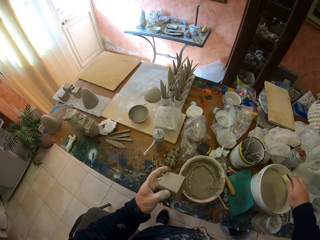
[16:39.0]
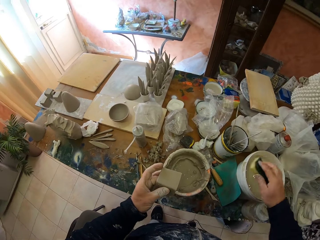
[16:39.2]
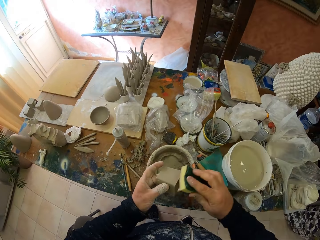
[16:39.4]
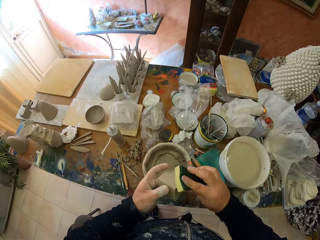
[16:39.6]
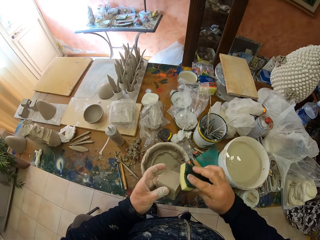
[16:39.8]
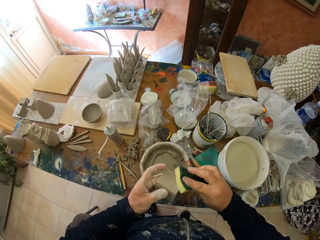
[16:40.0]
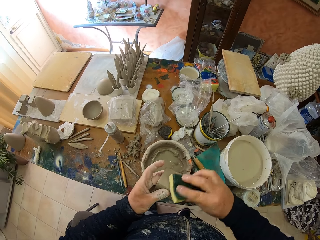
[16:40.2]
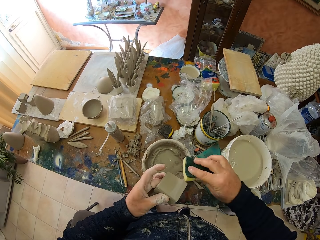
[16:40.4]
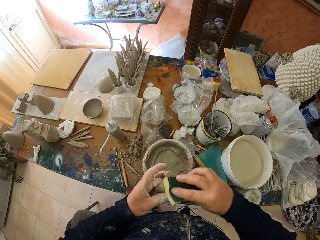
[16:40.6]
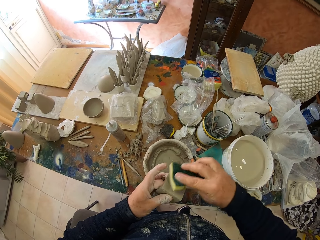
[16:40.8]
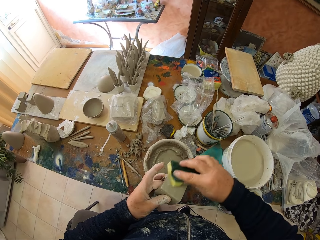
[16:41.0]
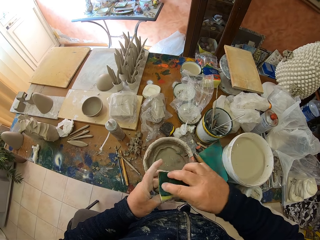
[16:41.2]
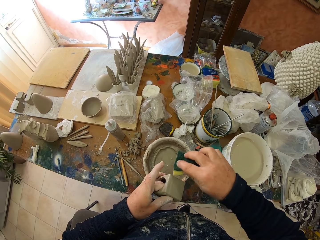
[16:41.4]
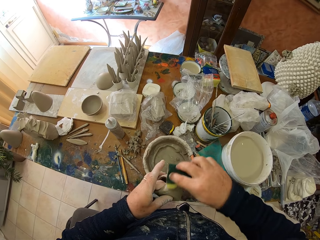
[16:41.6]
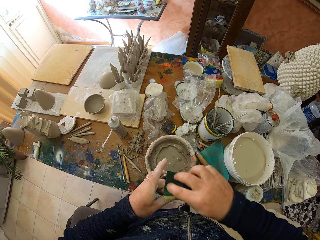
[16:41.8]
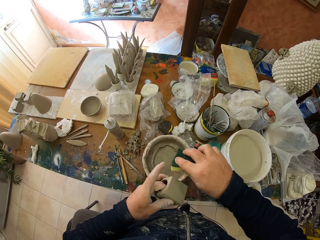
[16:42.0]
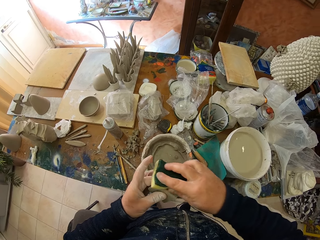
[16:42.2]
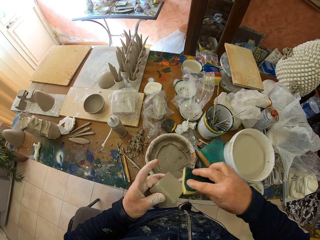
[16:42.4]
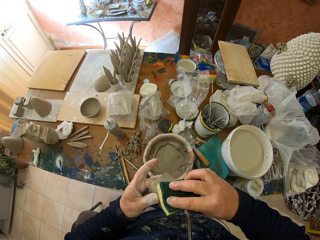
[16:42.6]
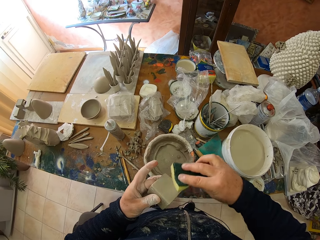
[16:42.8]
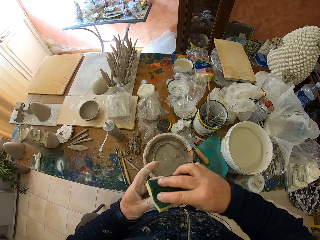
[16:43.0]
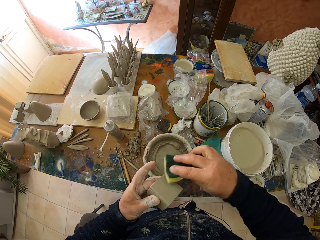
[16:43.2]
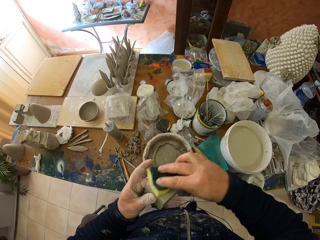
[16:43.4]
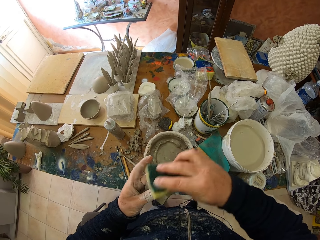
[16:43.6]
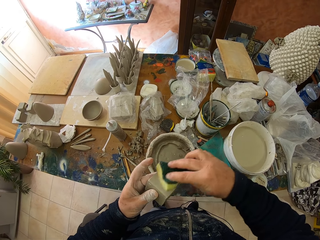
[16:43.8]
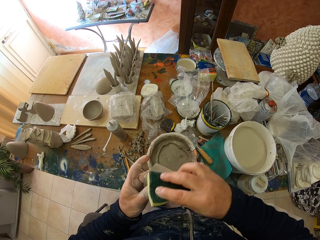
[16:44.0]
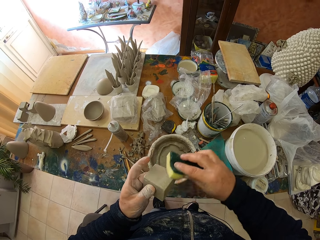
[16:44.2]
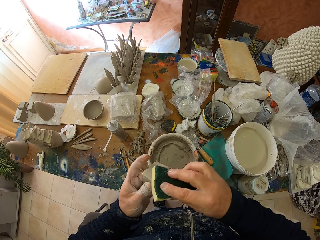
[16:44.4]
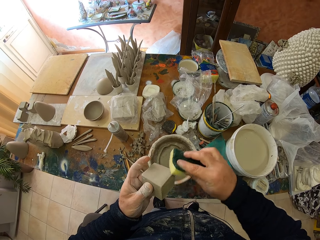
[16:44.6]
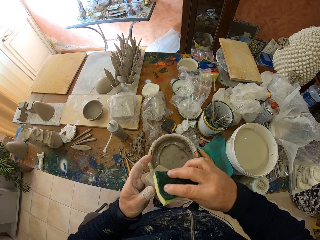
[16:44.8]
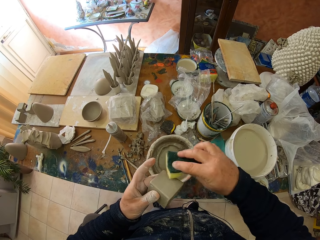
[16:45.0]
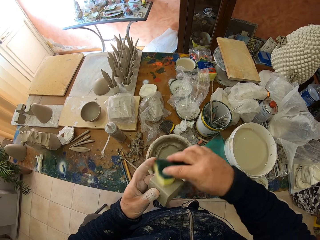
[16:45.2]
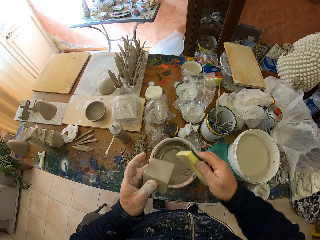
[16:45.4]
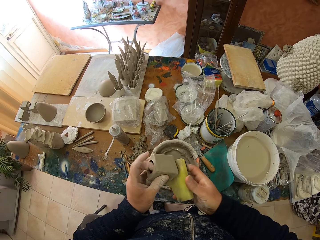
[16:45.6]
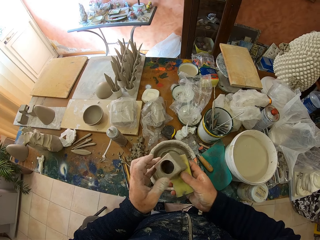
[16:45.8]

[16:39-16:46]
The camera wearer wipes the dry clay.

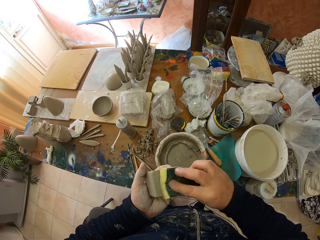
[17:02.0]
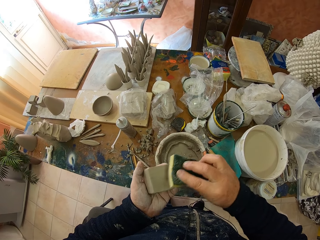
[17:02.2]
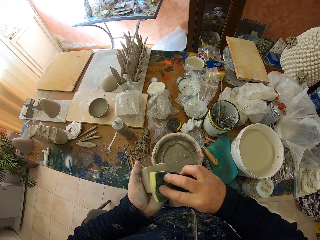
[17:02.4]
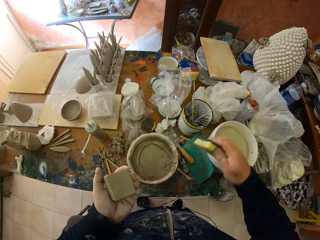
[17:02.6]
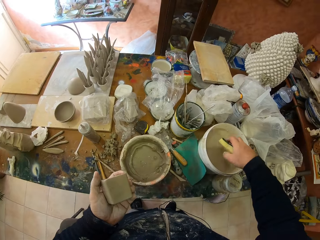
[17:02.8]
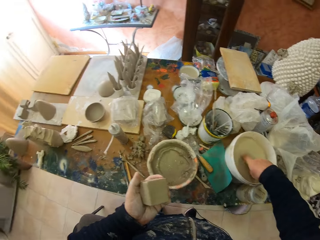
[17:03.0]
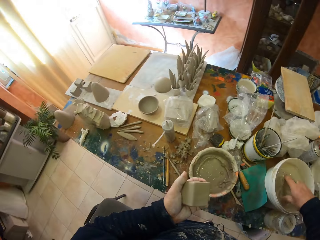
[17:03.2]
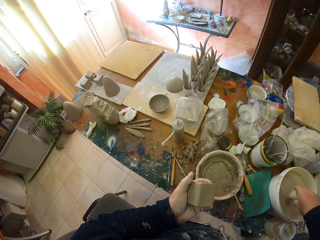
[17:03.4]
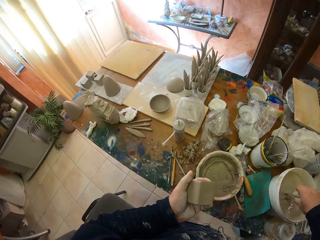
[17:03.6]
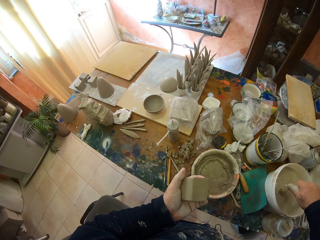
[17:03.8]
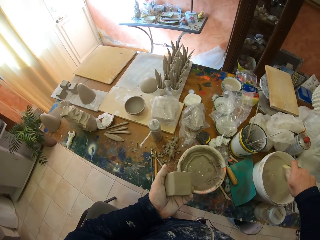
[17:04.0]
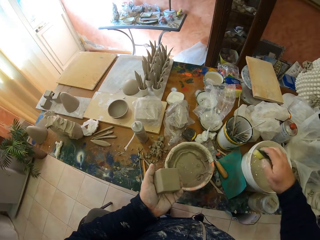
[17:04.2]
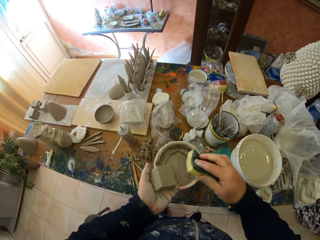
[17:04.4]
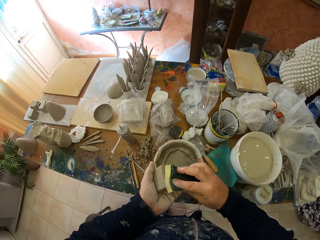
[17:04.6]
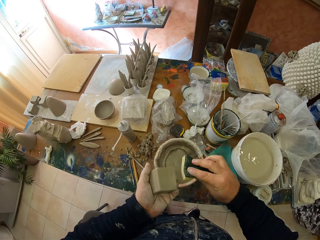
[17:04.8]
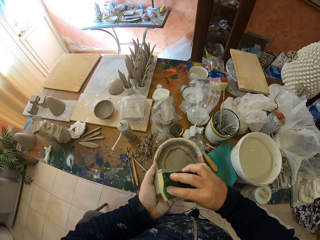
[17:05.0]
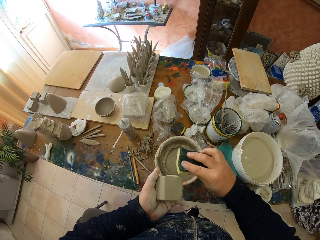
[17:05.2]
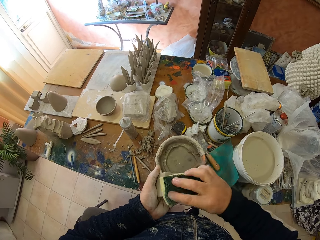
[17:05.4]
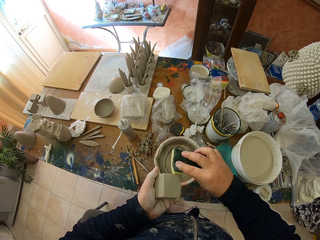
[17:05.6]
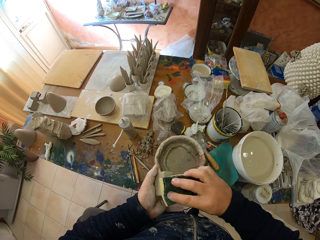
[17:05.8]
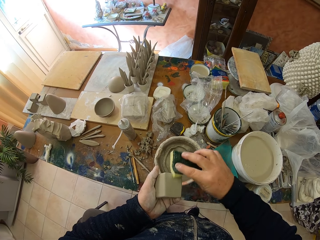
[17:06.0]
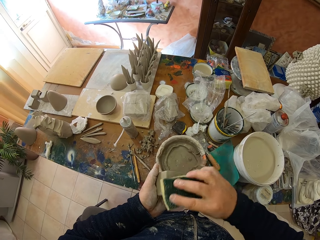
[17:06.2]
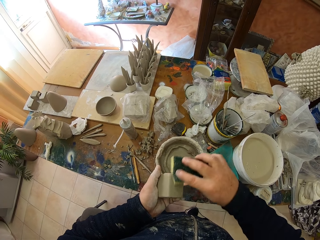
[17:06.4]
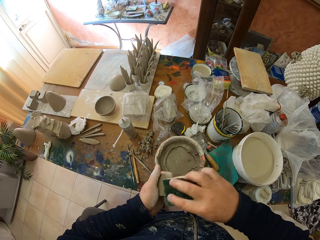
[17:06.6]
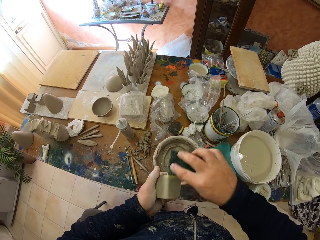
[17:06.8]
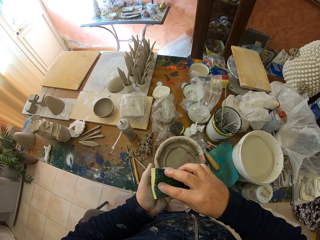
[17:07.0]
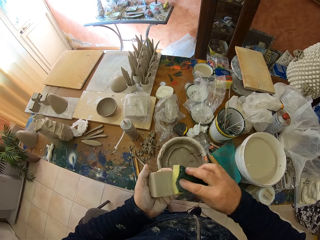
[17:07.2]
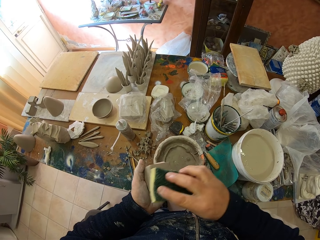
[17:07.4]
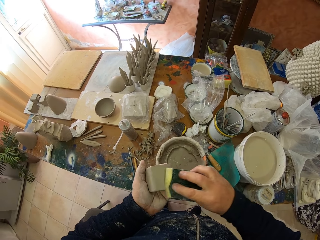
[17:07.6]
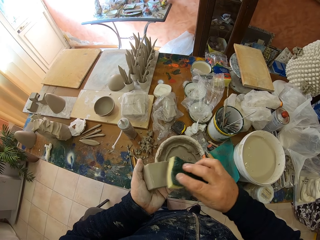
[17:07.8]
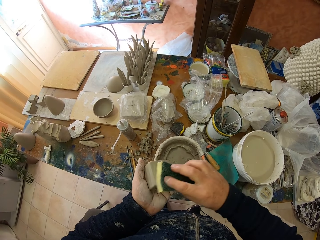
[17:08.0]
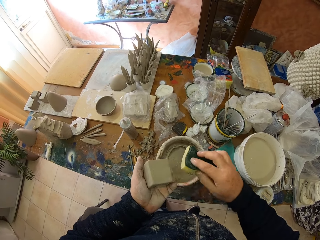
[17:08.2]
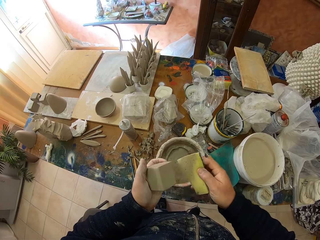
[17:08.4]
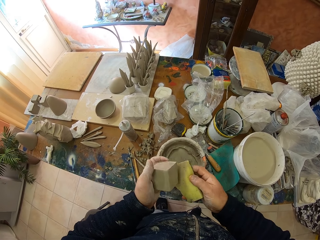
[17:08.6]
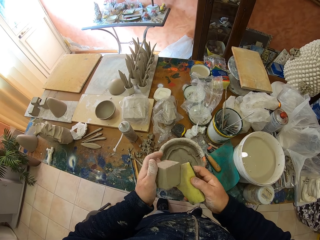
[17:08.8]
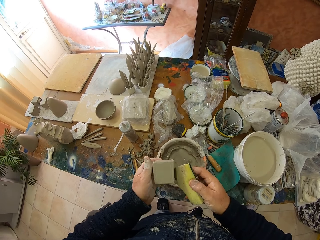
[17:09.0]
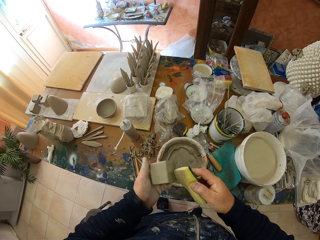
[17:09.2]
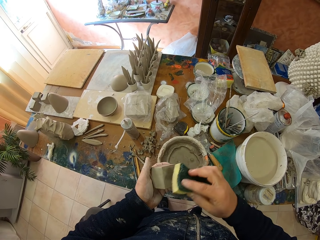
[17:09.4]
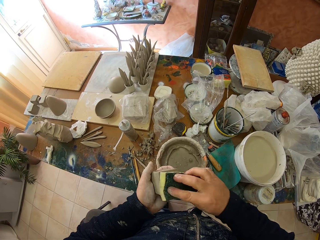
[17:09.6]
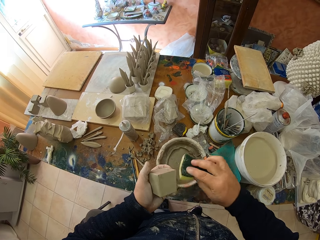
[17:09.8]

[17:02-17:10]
The camera wearer puts the super bright in something. They wipe the pottery.

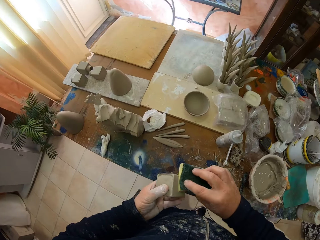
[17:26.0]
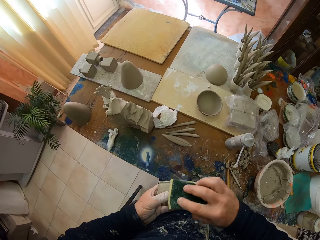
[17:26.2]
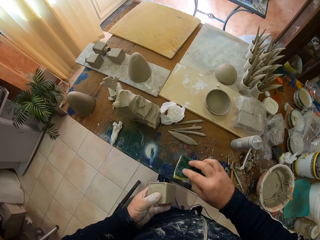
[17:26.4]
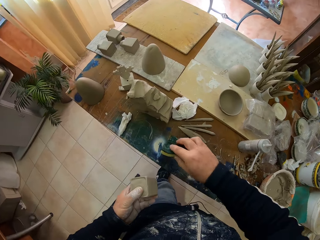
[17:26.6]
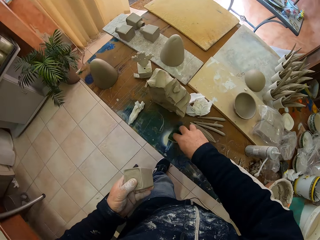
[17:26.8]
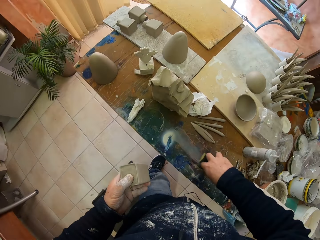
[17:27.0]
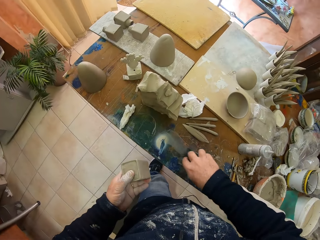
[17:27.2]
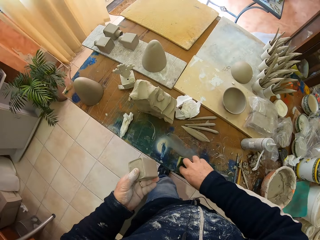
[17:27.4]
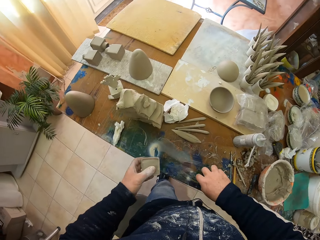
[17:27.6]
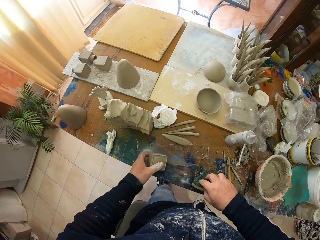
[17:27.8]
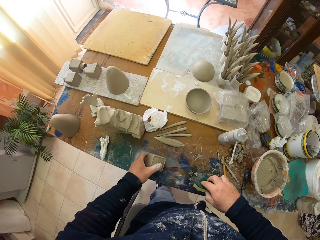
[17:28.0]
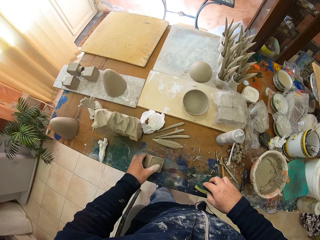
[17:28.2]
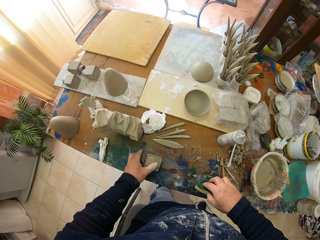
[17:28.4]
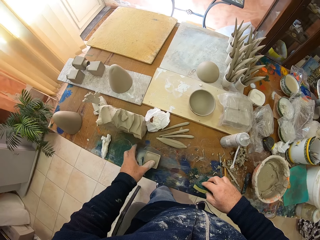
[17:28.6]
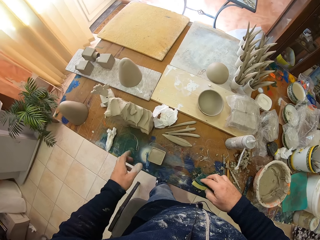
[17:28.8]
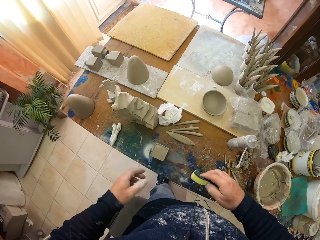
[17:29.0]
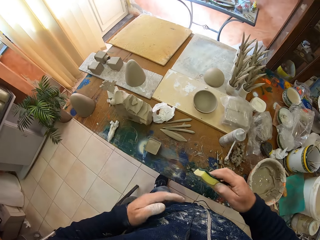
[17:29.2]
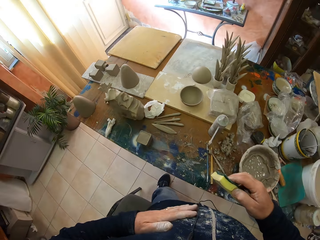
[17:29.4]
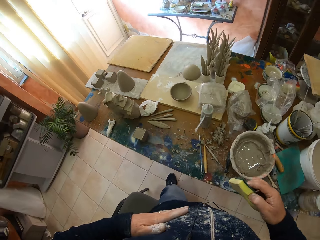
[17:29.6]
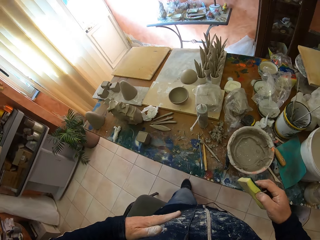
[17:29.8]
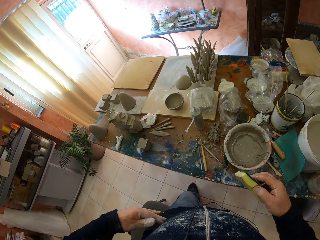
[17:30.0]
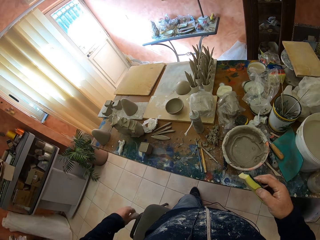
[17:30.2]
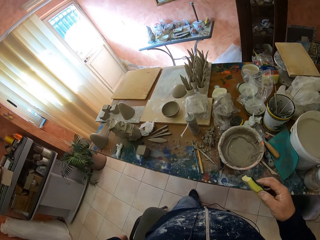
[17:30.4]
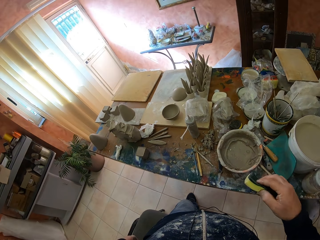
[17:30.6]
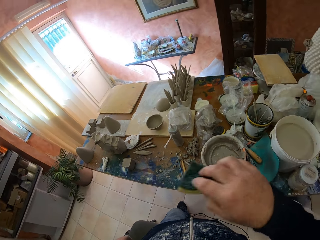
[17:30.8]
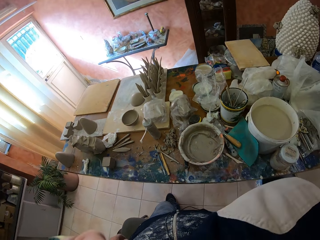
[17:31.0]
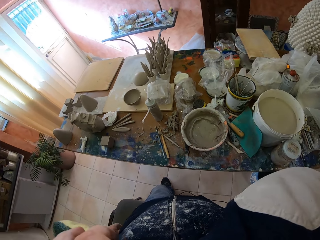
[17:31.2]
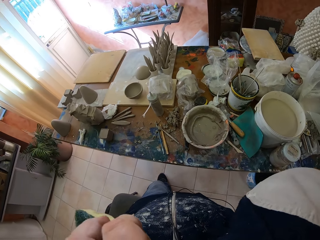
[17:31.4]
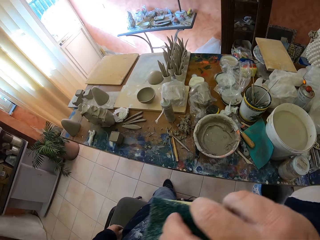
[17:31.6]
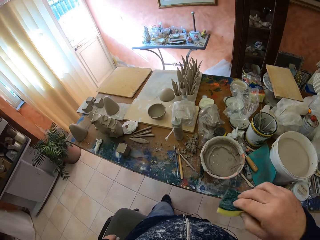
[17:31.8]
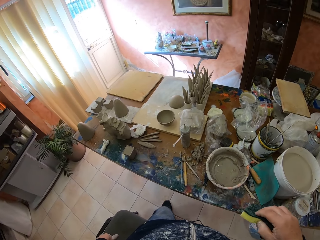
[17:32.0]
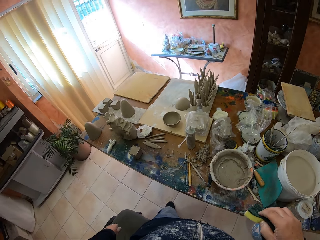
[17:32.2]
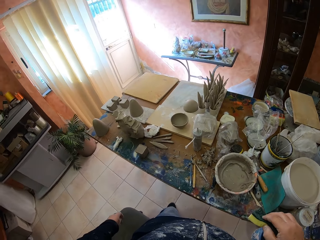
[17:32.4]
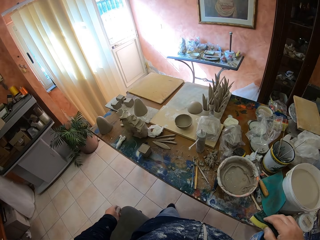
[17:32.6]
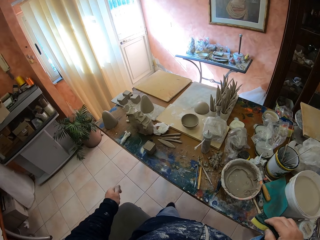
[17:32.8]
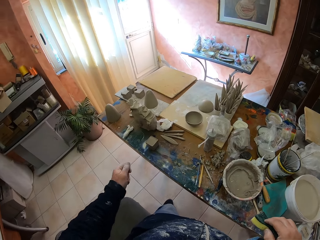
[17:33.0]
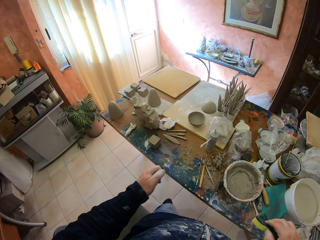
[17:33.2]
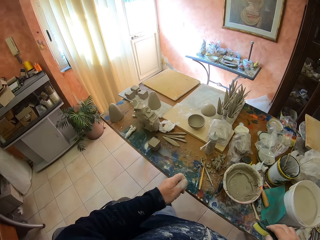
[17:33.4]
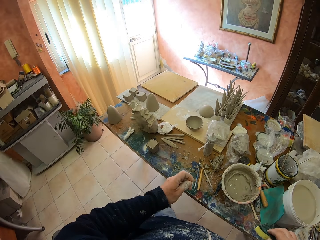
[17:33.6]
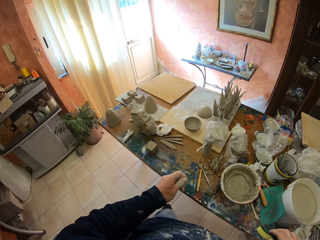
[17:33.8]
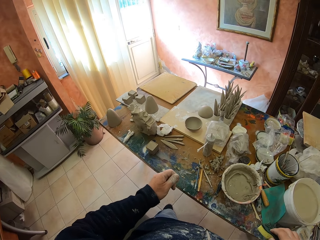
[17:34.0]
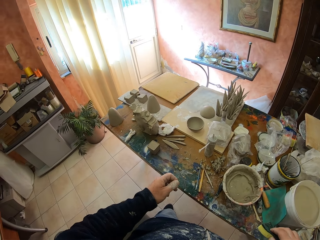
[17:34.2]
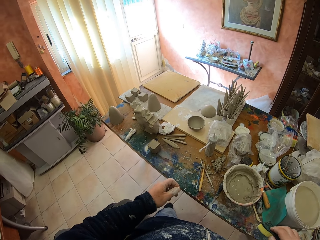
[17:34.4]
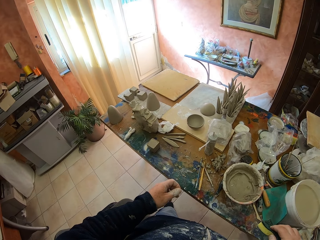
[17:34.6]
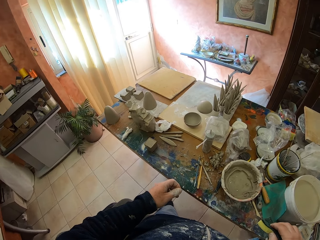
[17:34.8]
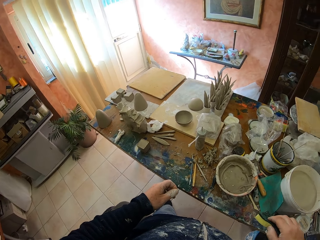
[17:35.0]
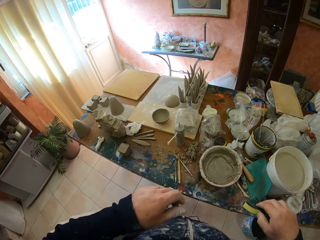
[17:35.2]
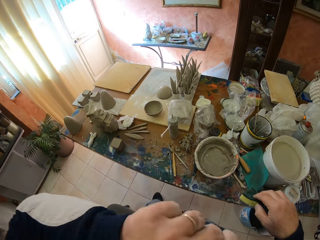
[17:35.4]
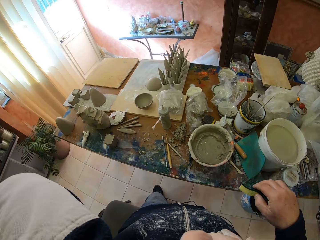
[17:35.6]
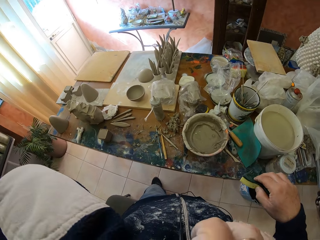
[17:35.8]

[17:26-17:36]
The camera wearer wipes the table. They put the clay on the table.
